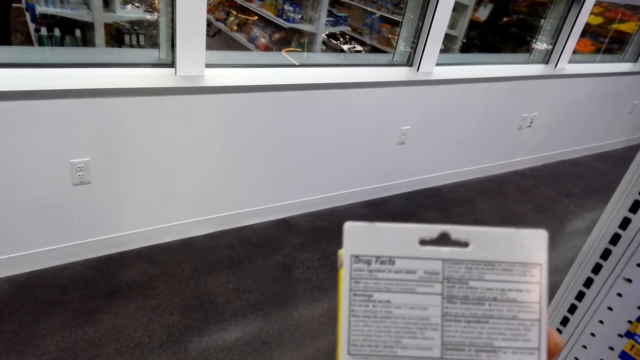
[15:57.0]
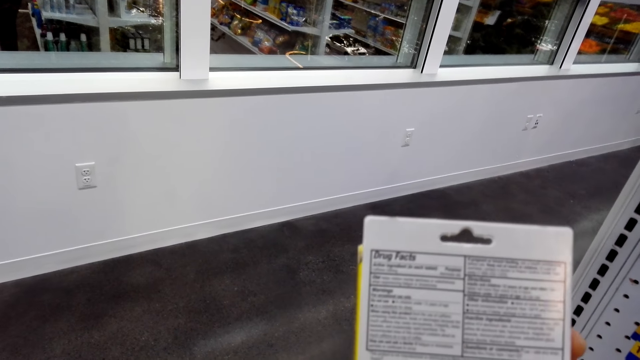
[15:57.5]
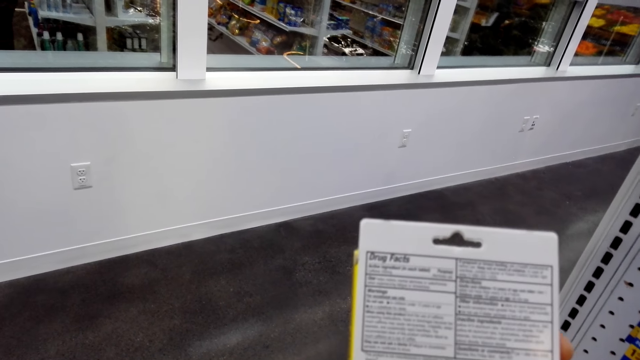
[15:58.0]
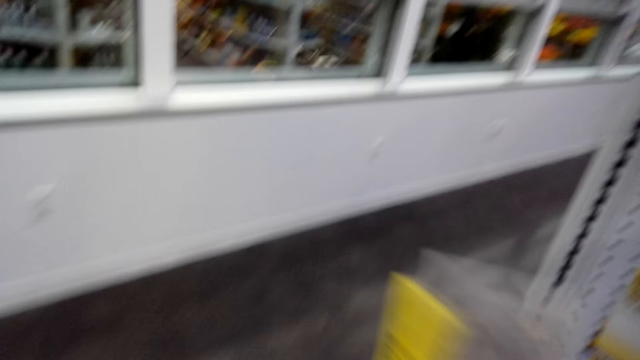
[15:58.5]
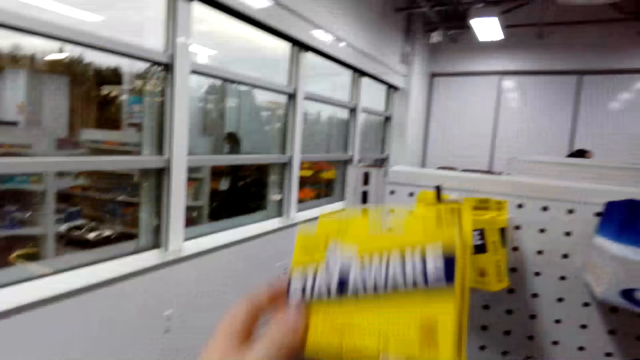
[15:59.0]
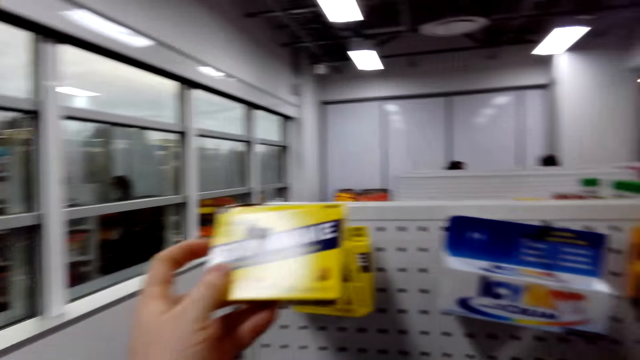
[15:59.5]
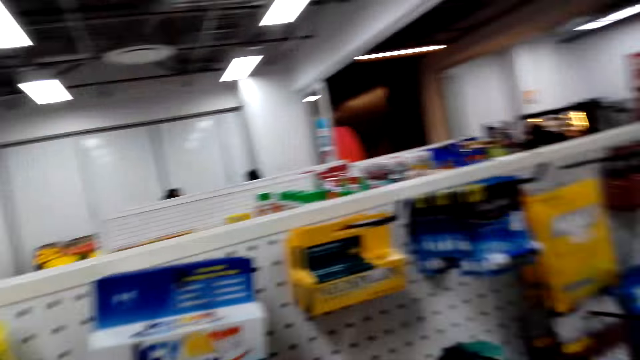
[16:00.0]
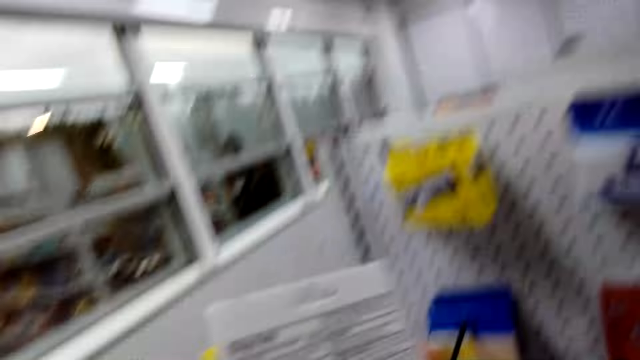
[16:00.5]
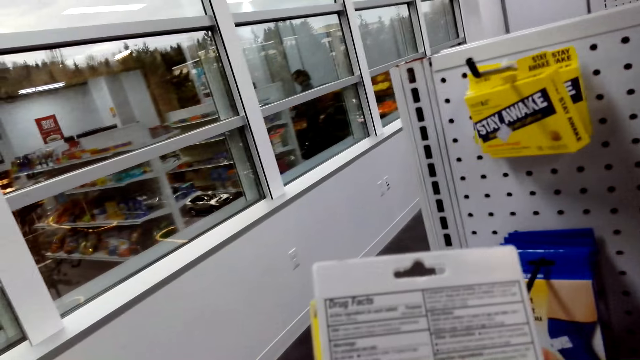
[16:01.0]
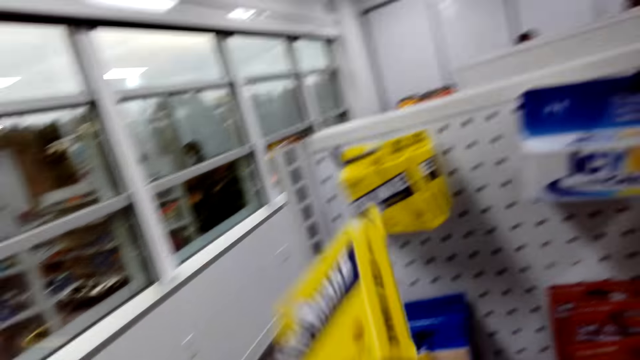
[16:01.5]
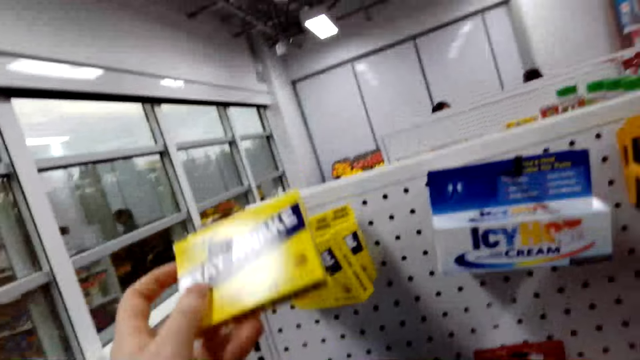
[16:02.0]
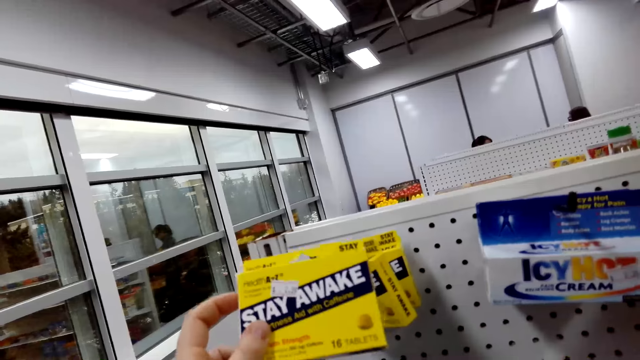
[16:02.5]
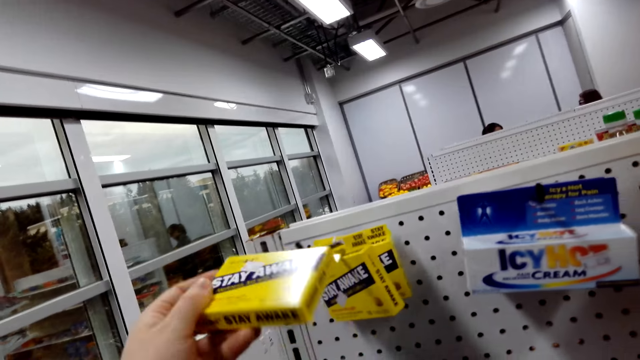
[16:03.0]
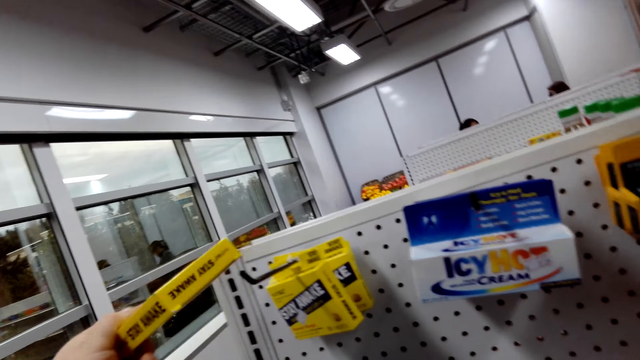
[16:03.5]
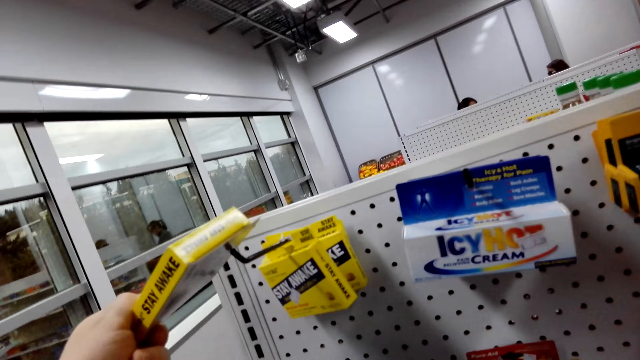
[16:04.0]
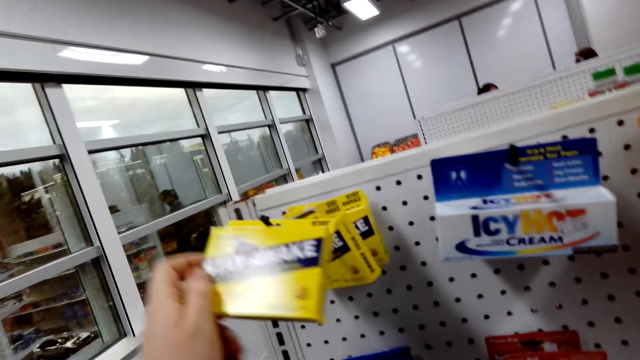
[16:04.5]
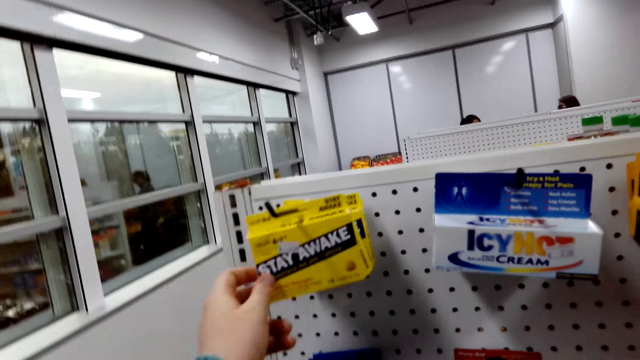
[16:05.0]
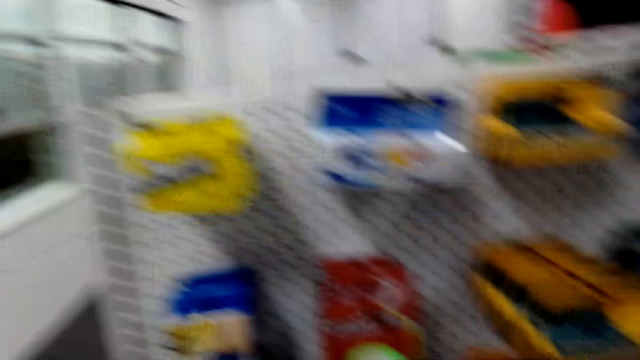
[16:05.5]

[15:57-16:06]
The camera wearer hangs the packet back on the shelf. They turn. They look at the packet. They hang the packet back on the shelf.

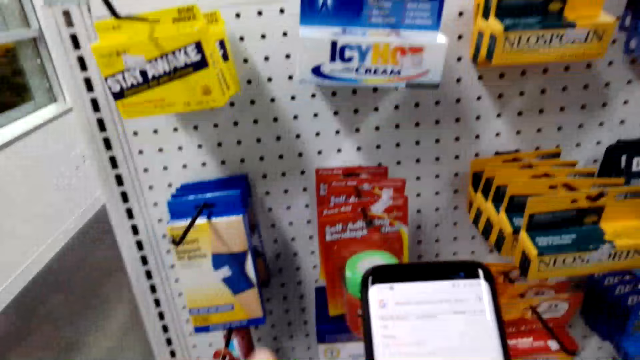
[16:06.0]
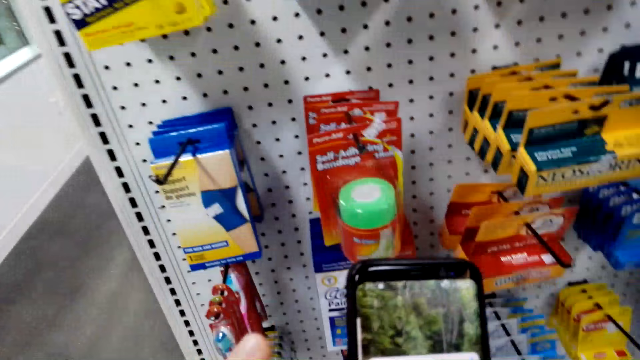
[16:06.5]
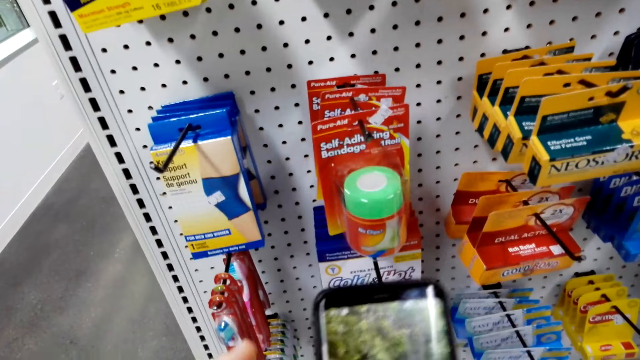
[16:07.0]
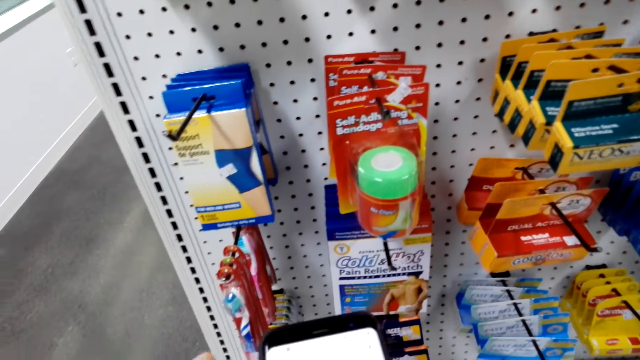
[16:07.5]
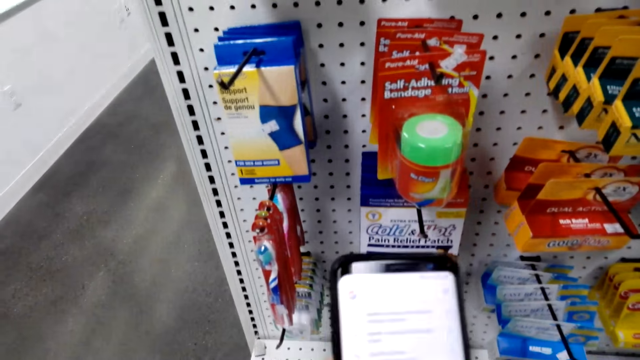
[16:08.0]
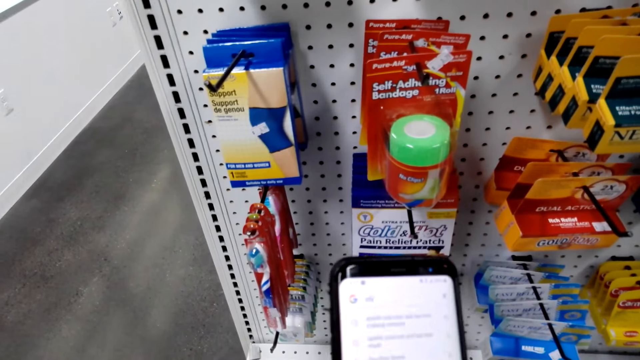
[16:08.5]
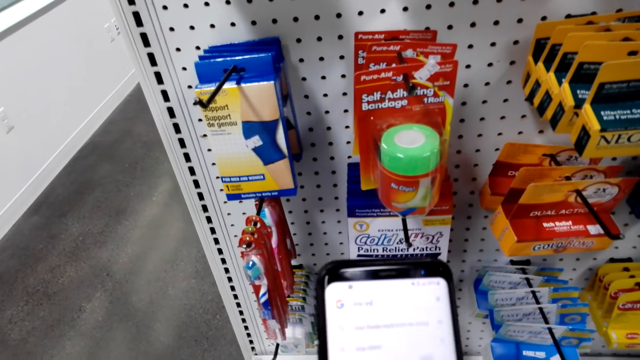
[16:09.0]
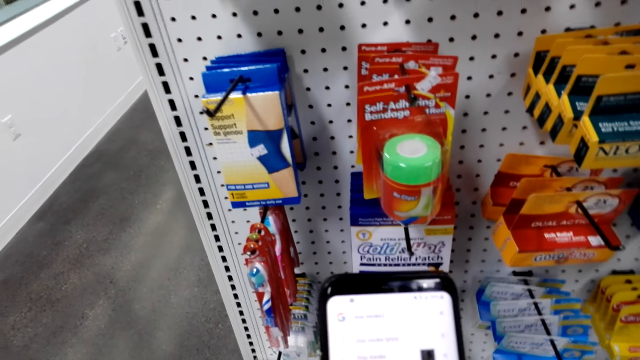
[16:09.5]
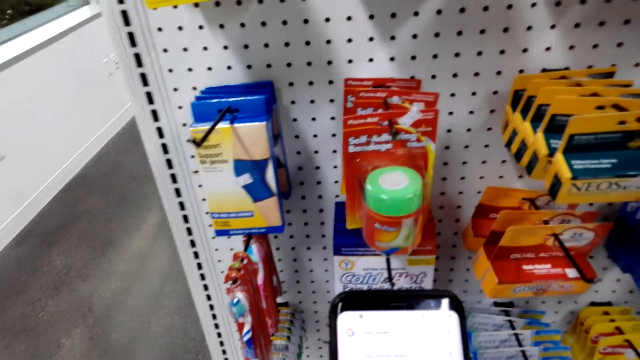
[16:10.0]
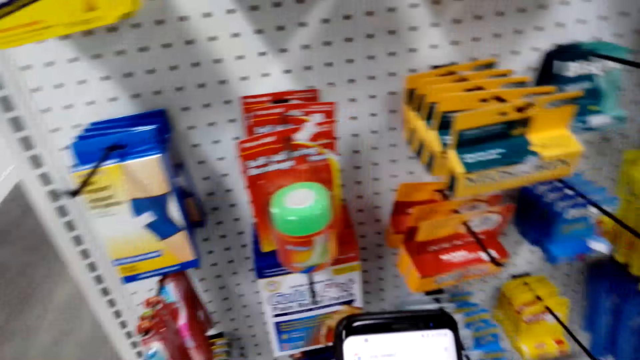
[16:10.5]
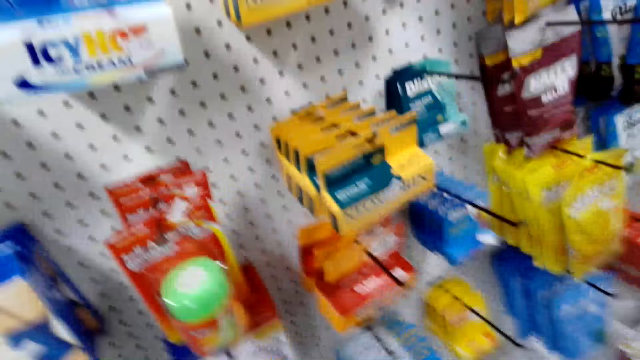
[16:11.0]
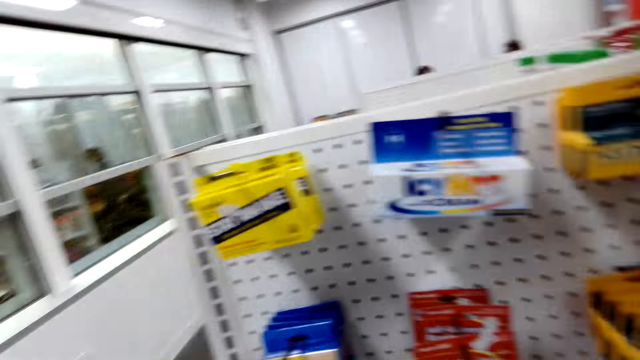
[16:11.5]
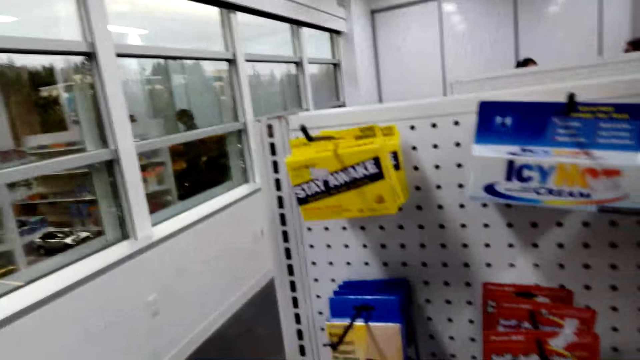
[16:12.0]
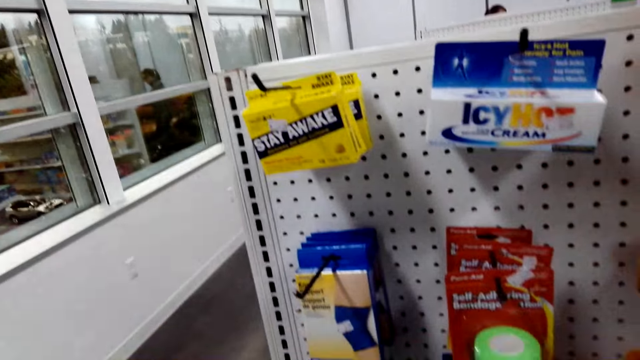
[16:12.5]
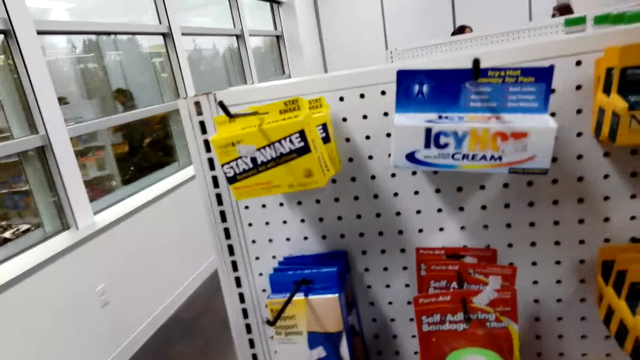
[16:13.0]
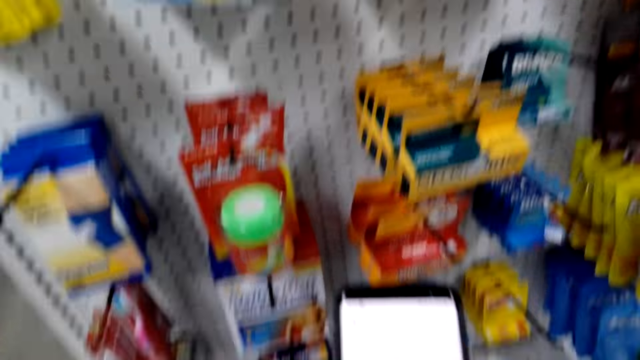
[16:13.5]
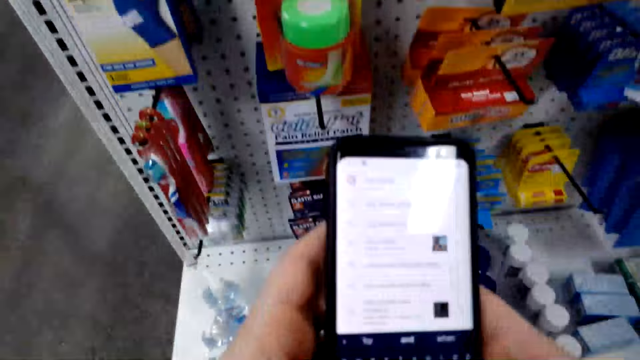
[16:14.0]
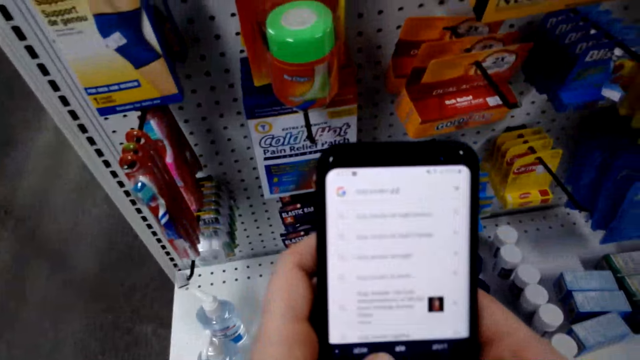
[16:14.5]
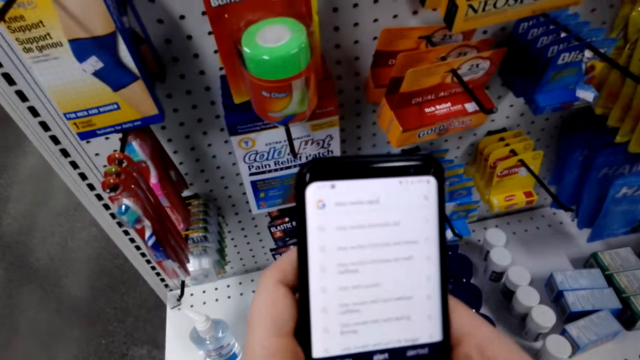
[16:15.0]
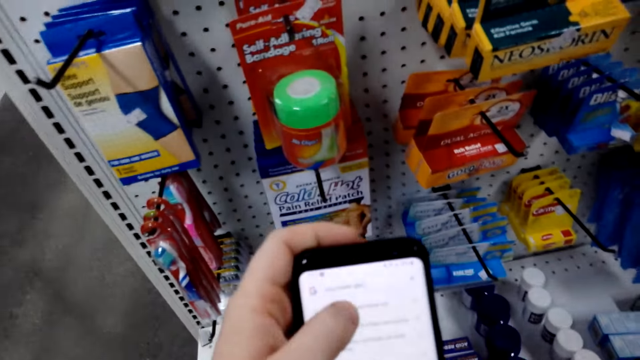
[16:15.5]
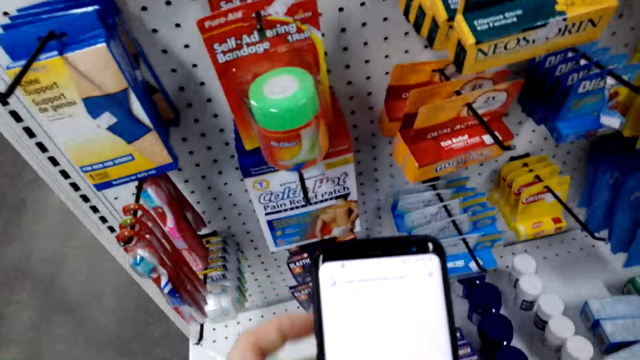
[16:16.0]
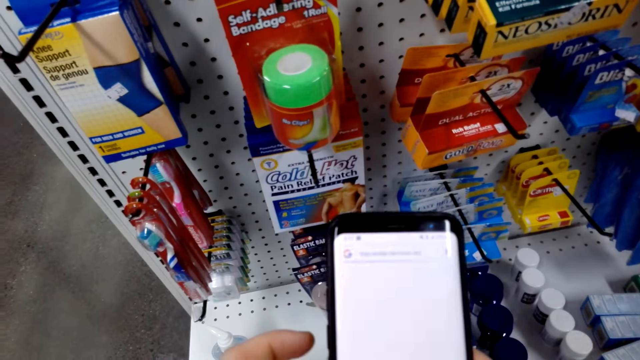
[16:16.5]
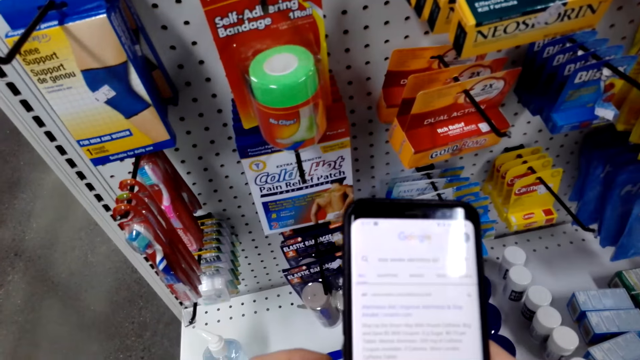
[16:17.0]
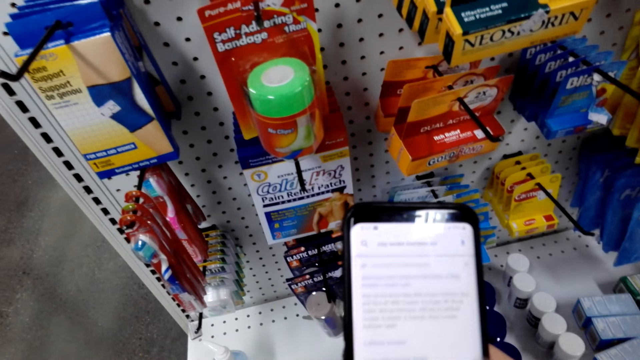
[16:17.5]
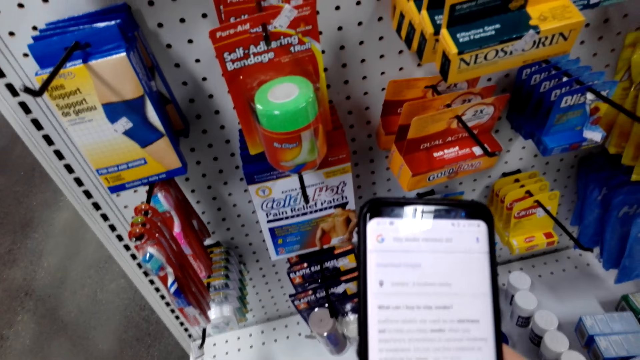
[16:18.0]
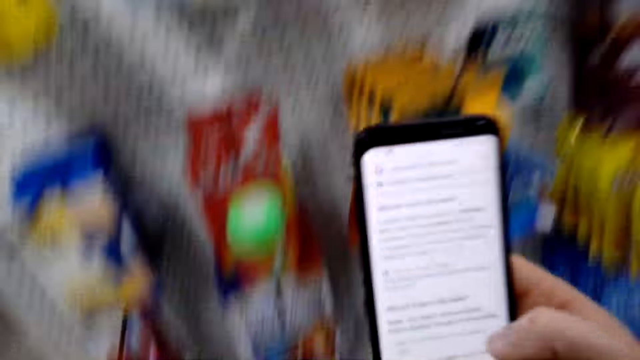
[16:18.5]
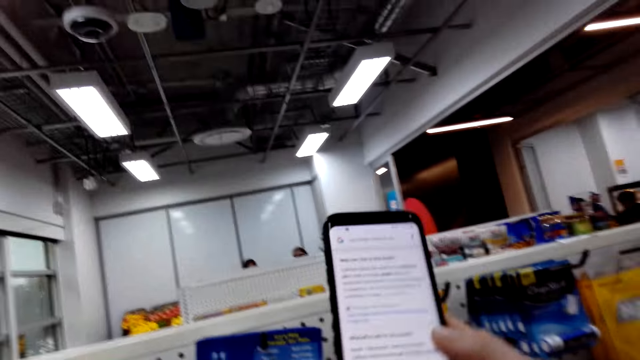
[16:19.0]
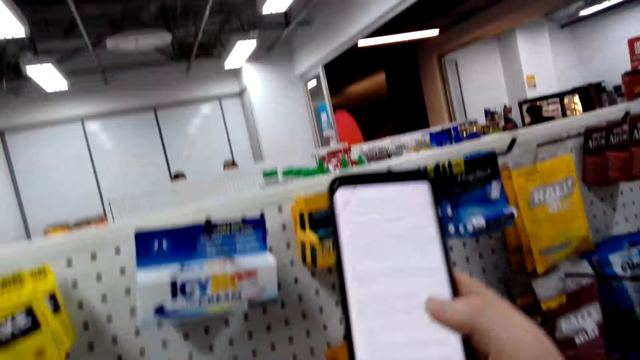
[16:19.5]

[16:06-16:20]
The camera wearer operates a phone. They look at items on the shelf. They operate the phone.
